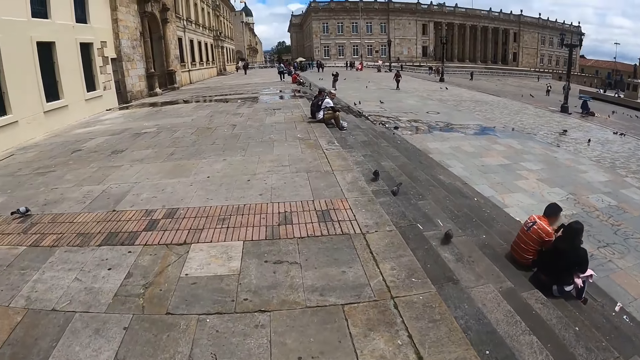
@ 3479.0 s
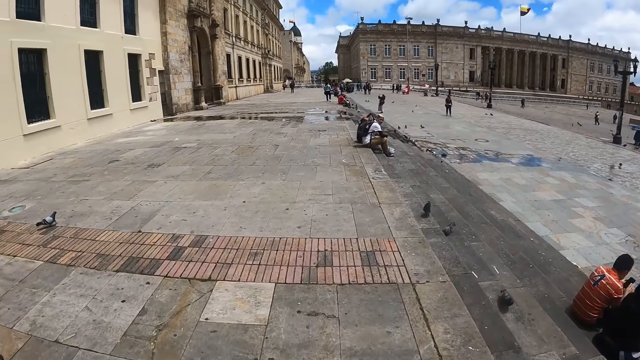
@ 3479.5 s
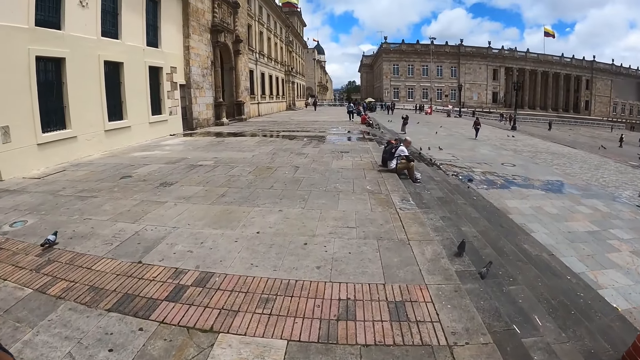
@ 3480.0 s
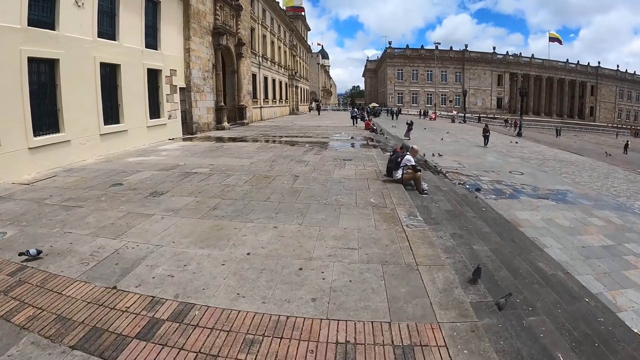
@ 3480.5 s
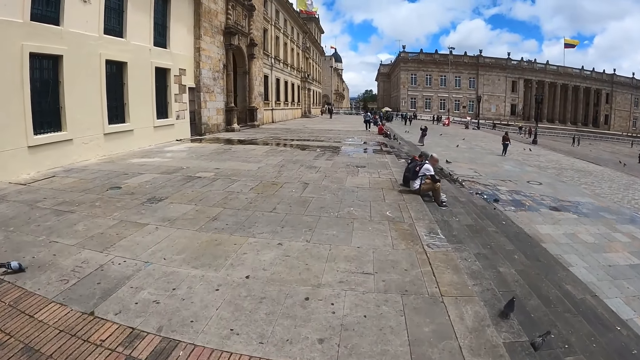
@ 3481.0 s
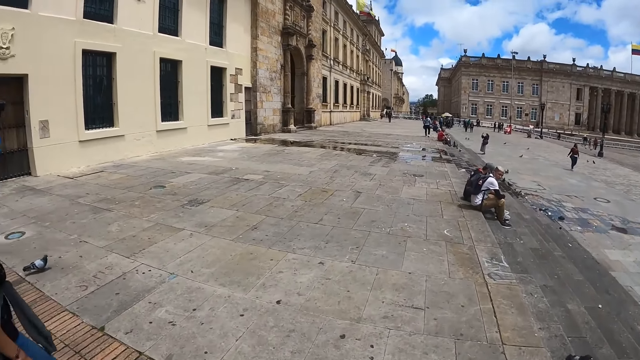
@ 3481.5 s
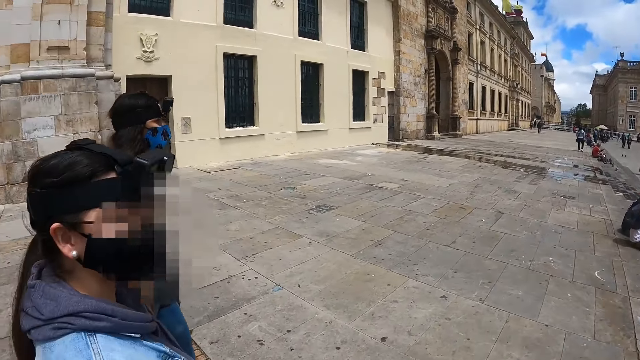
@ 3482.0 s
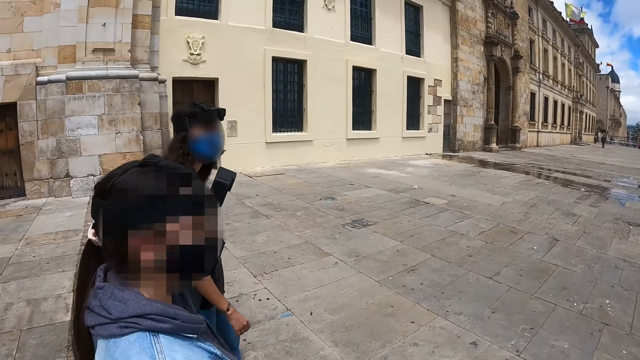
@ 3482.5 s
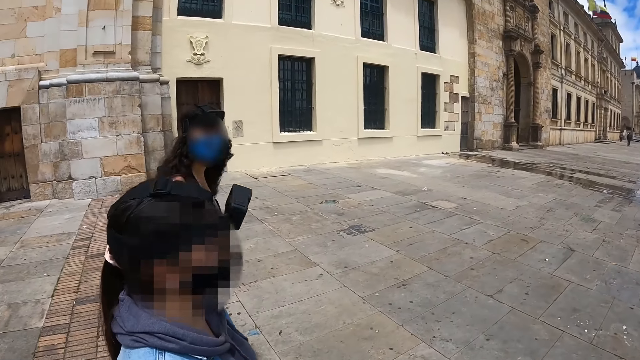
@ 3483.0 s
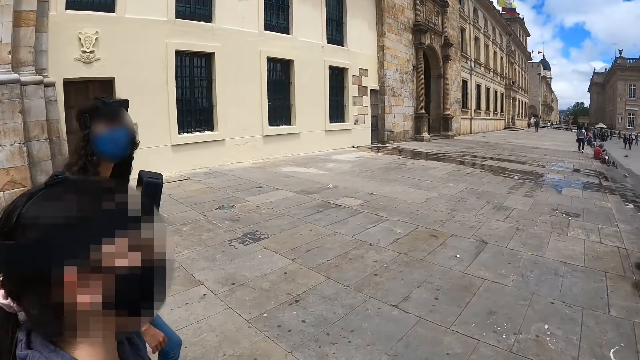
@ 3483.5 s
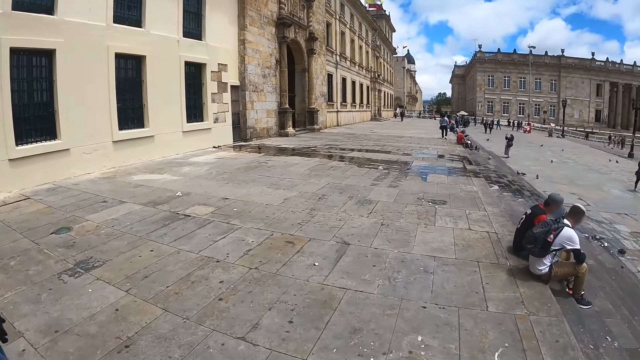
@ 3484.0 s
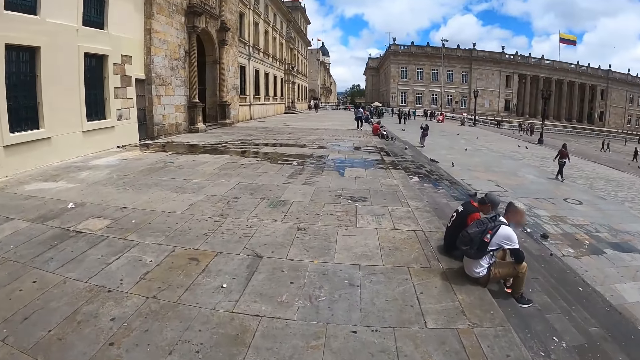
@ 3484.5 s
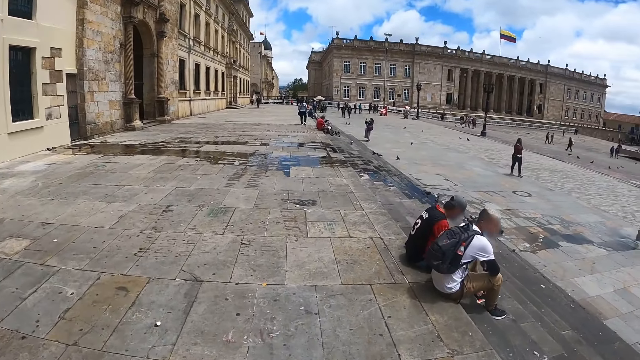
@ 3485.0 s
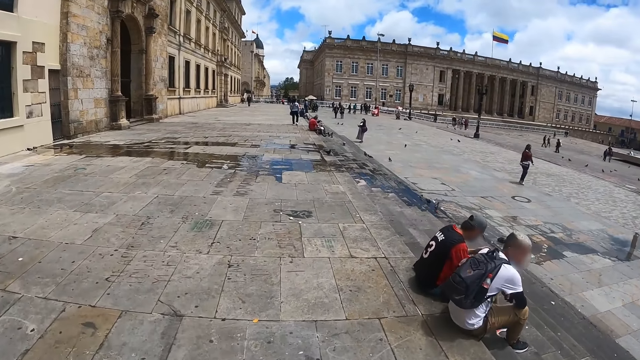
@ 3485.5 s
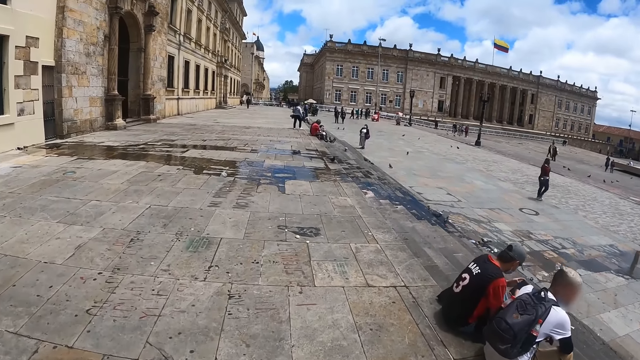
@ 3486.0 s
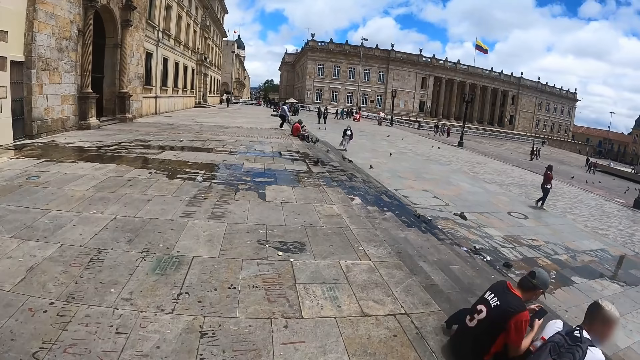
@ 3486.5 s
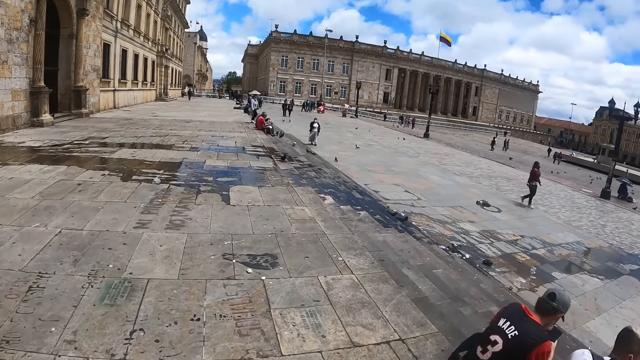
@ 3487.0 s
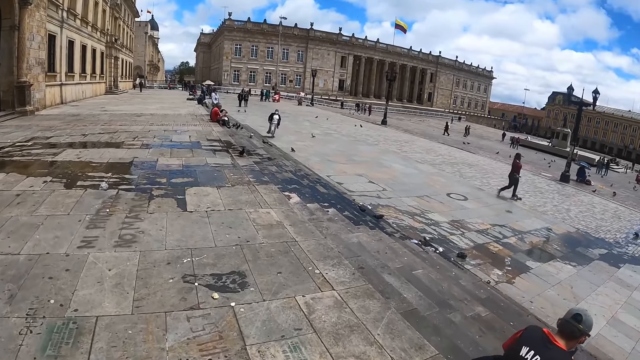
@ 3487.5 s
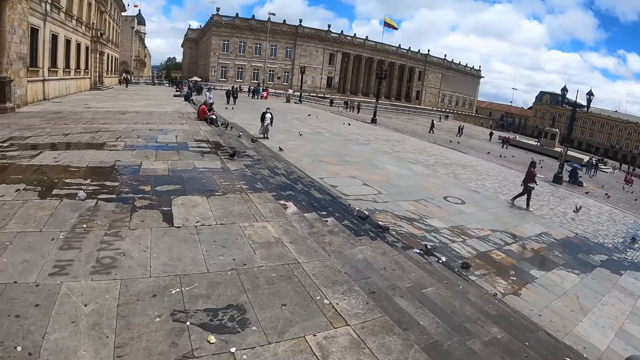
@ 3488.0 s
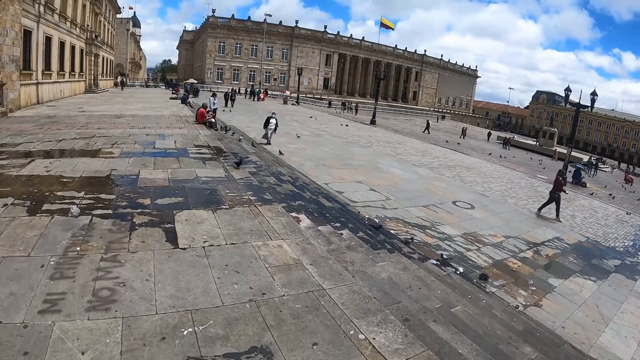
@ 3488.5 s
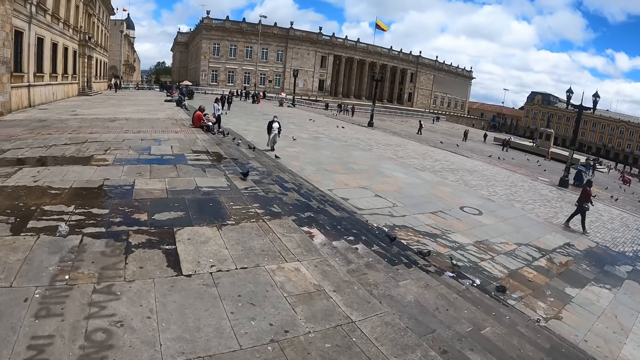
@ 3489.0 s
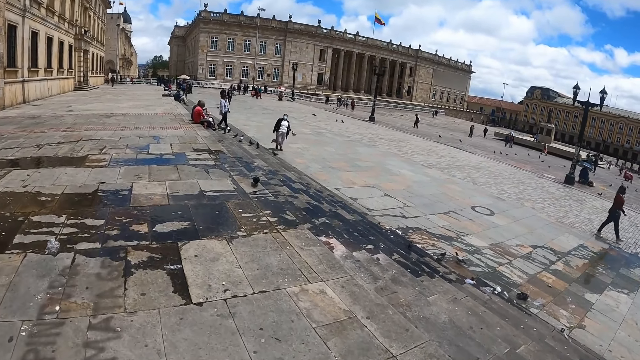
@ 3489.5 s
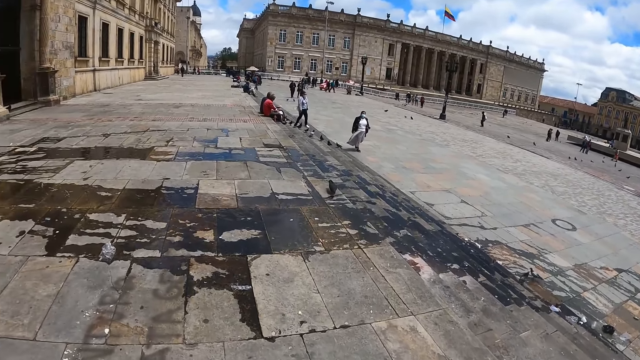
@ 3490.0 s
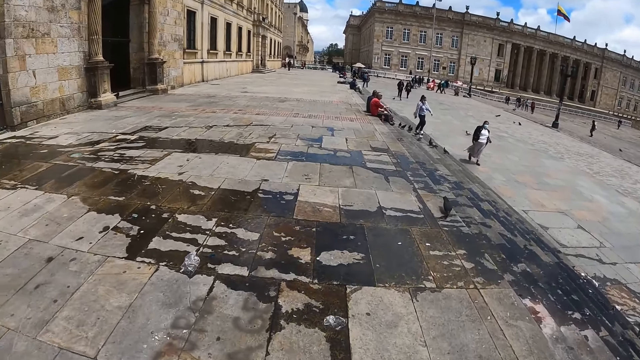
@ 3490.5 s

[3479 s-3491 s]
The camera wearer walks around. A woman looks around. The camera wearer walks around.

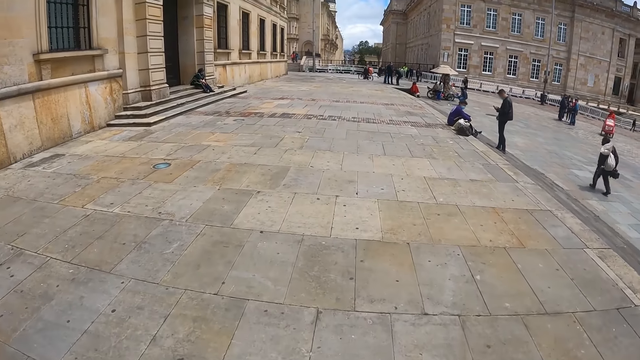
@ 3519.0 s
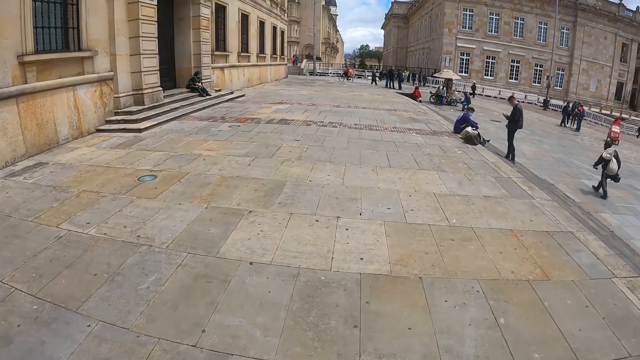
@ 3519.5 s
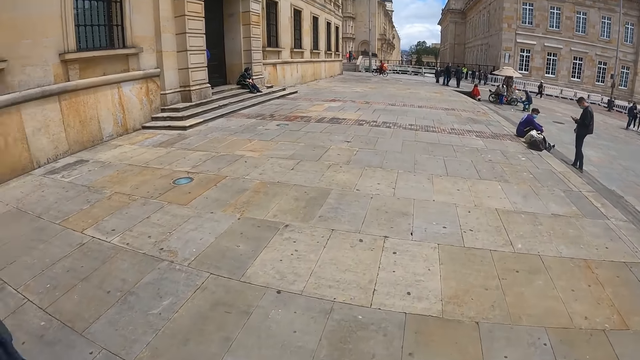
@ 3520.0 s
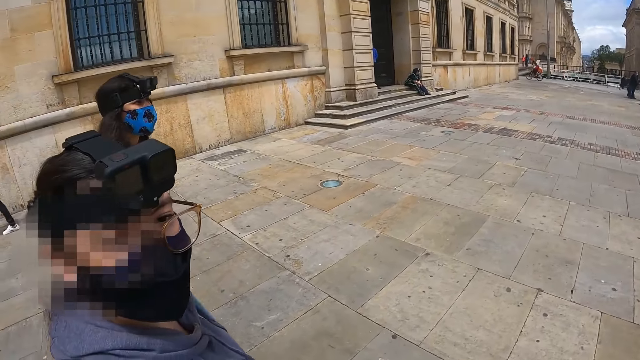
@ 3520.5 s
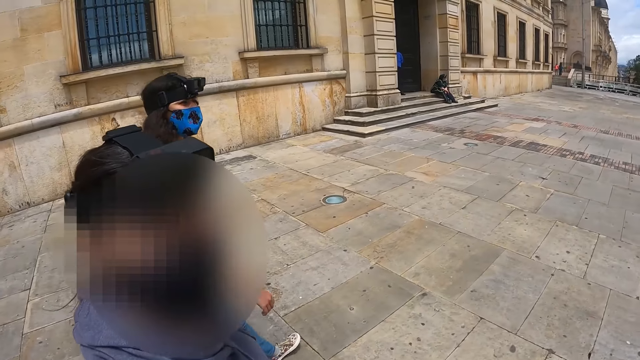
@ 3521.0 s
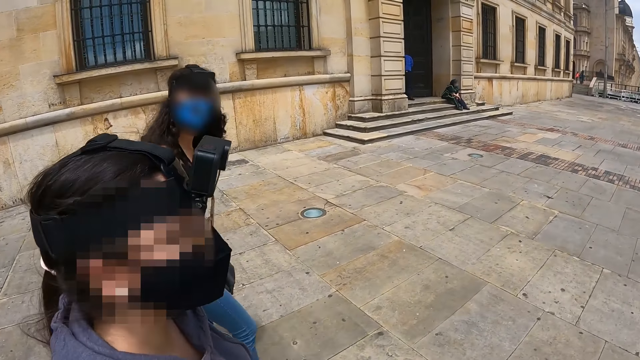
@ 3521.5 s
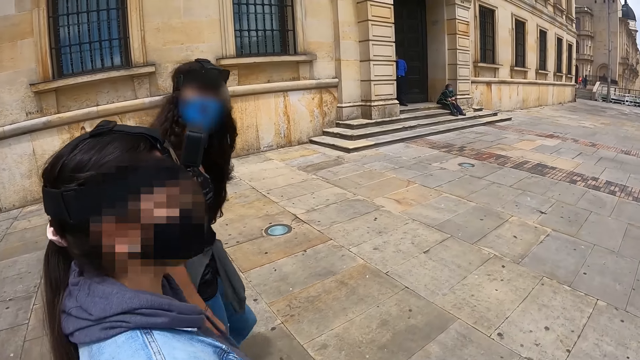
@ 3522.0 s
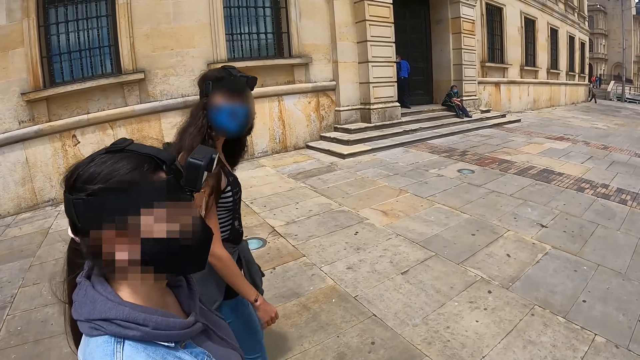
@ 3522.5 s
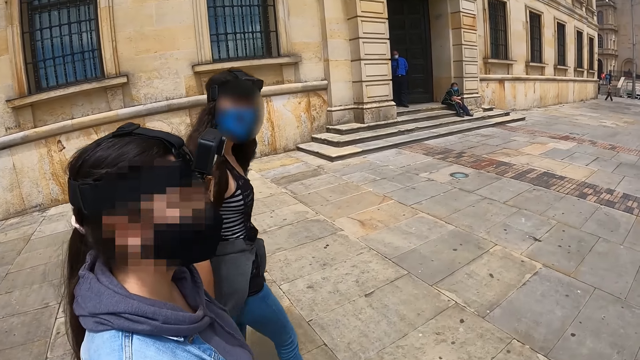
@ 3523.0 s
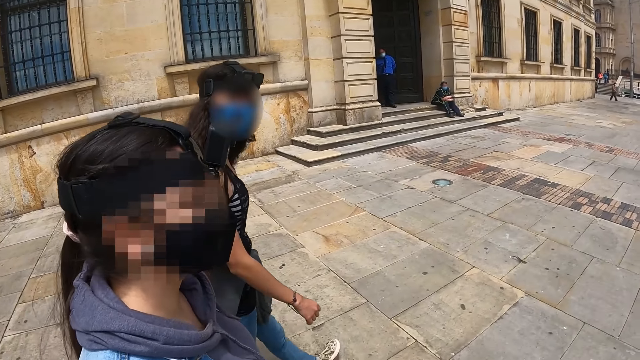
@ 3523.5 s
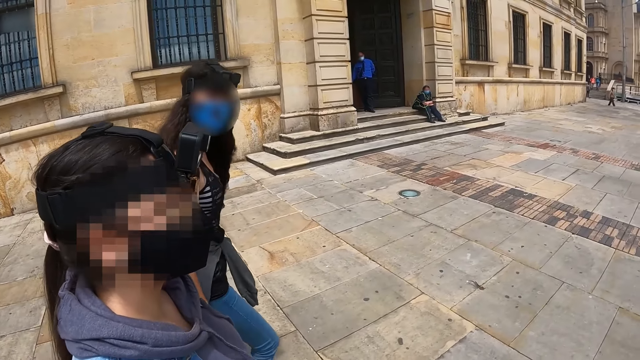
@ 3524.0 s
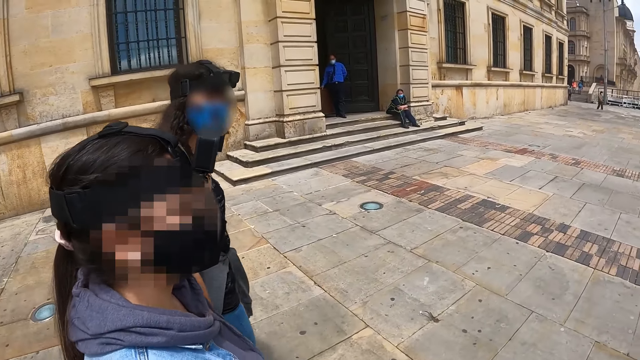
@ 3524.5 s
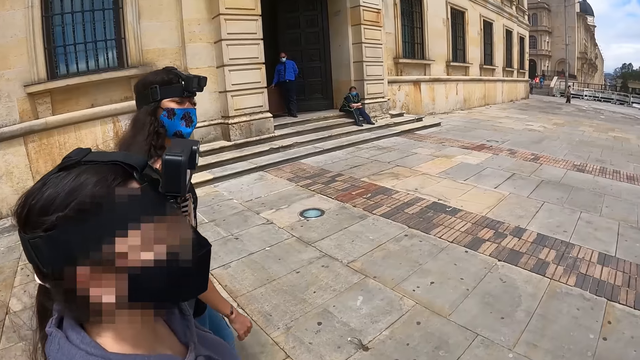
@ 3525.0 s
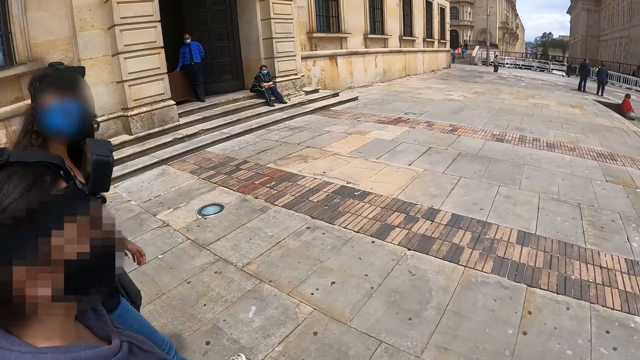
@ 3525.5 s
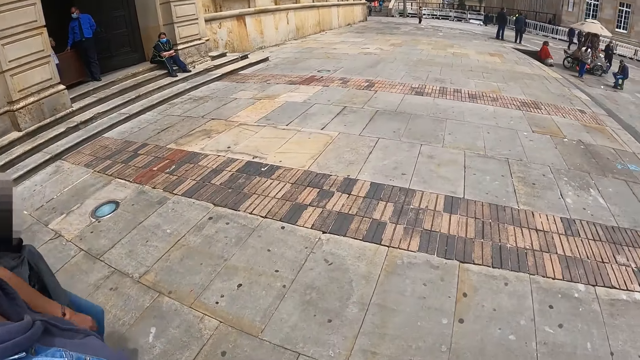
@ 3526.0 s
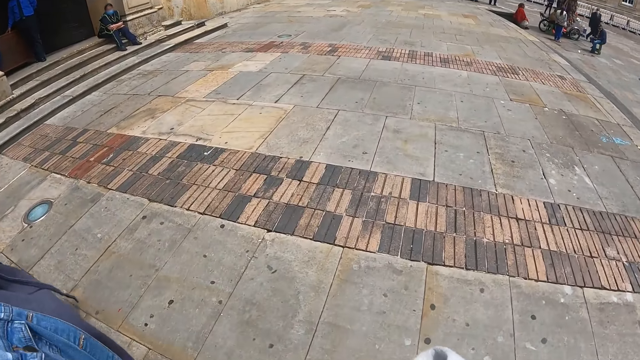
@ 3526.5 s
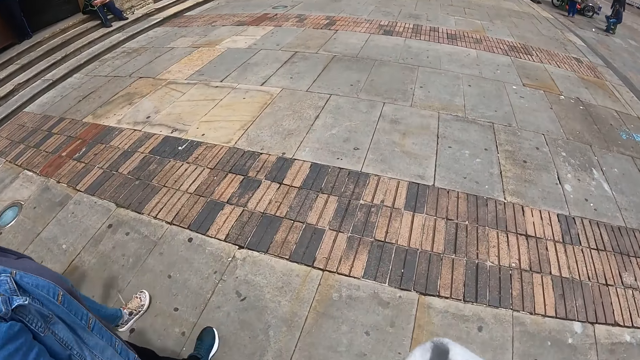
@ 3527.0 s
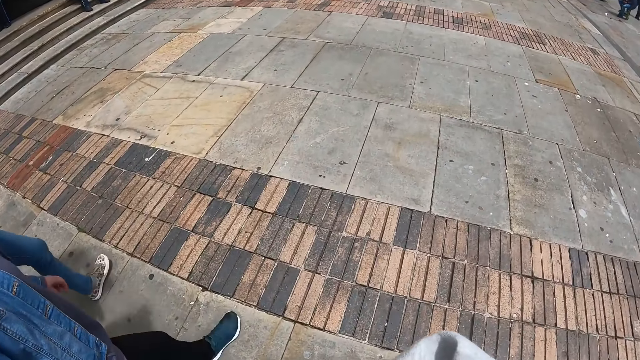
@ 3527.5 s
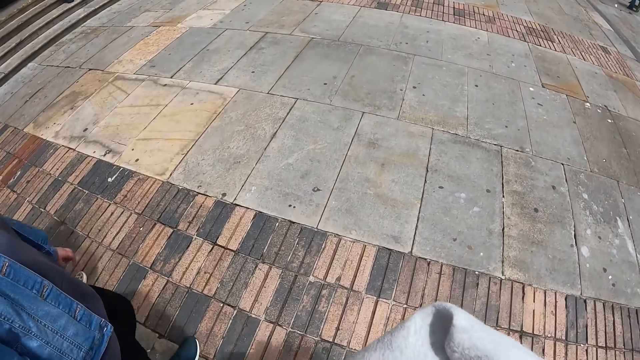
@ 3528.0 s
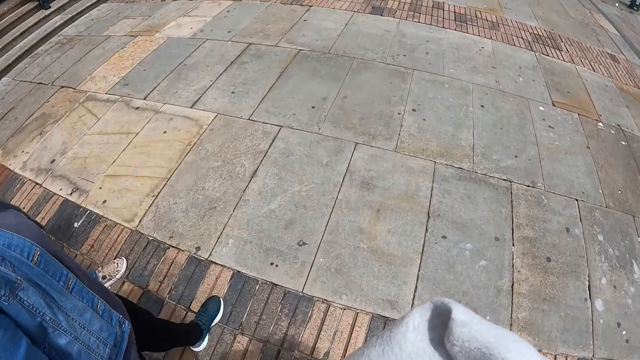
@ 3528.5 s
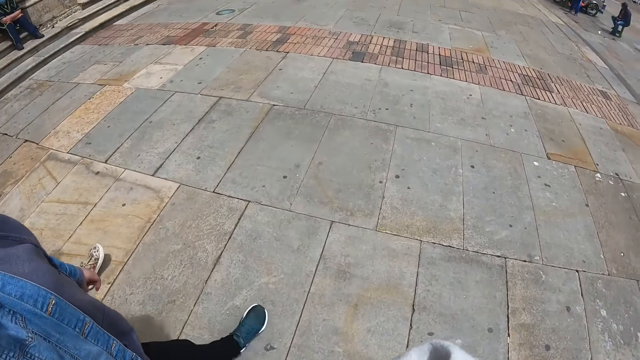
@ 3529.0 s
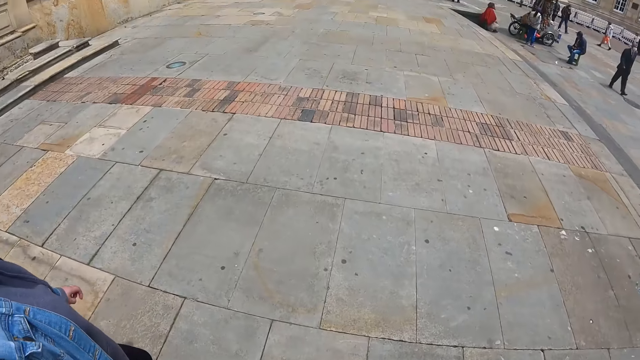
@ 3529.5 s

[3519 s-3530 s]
A woman walks around.
